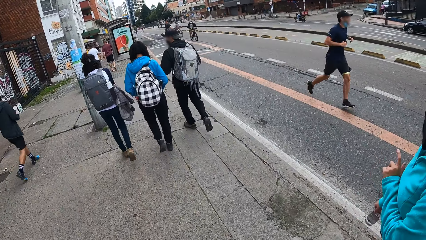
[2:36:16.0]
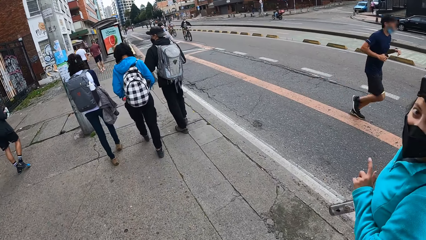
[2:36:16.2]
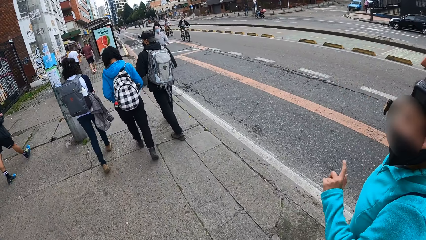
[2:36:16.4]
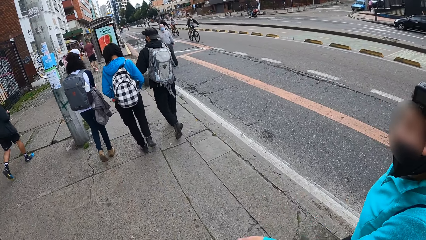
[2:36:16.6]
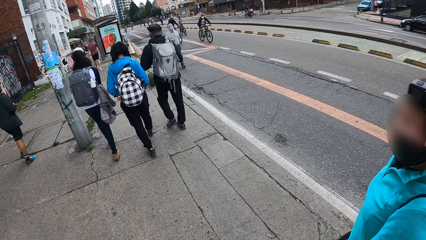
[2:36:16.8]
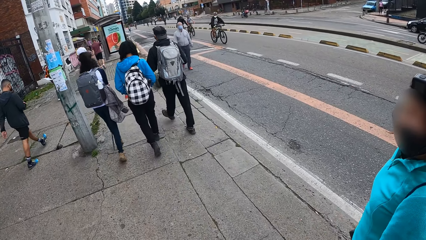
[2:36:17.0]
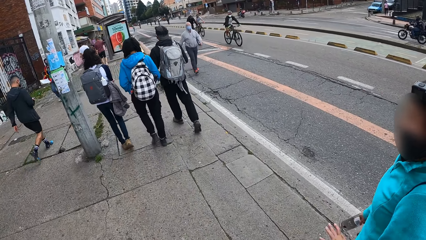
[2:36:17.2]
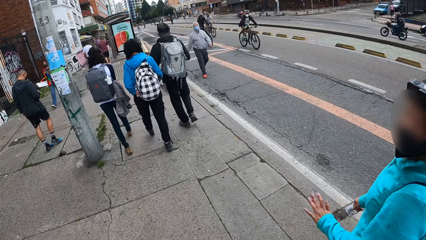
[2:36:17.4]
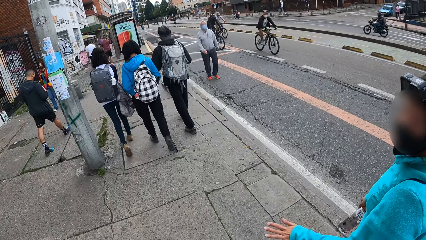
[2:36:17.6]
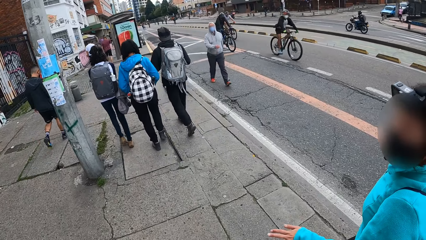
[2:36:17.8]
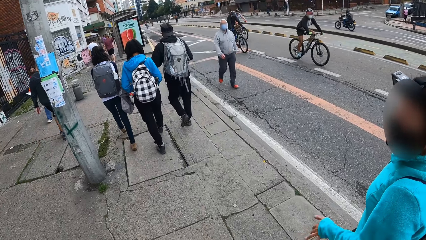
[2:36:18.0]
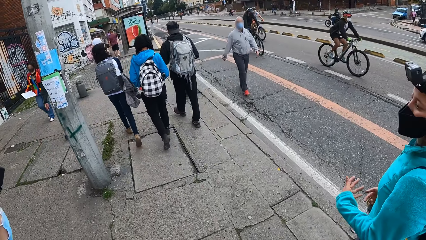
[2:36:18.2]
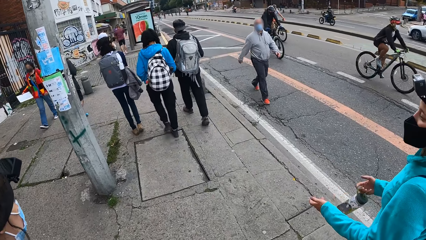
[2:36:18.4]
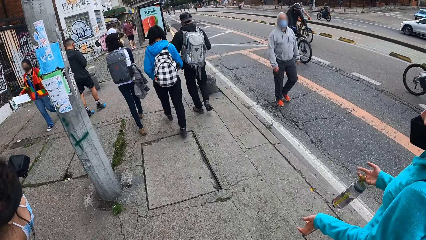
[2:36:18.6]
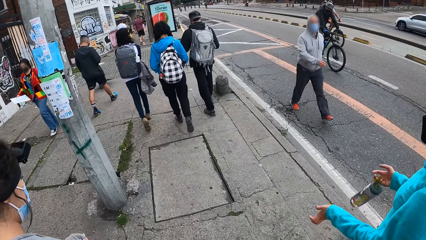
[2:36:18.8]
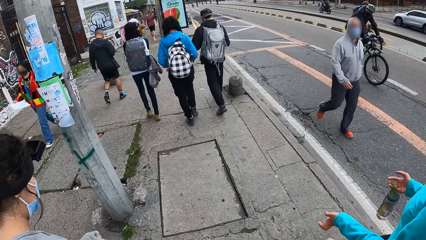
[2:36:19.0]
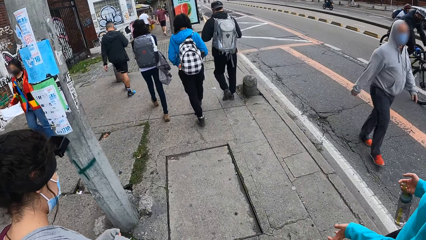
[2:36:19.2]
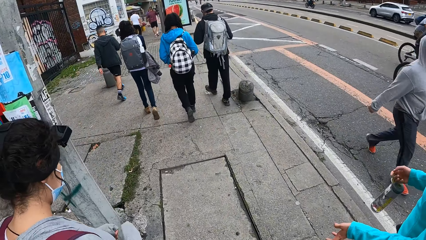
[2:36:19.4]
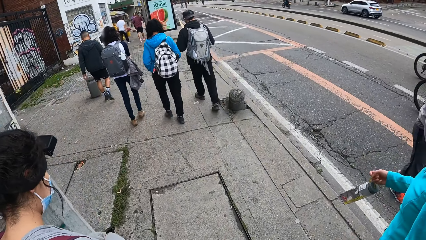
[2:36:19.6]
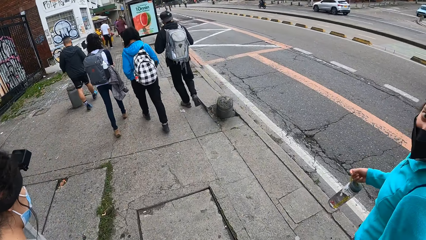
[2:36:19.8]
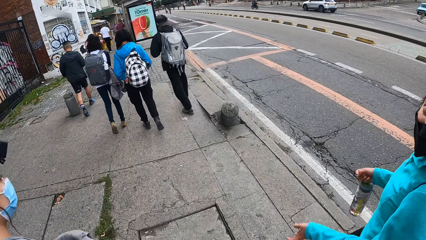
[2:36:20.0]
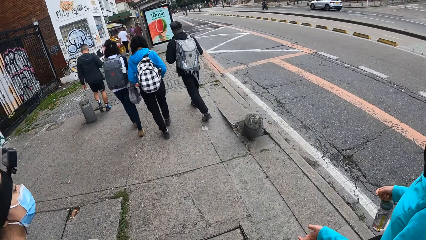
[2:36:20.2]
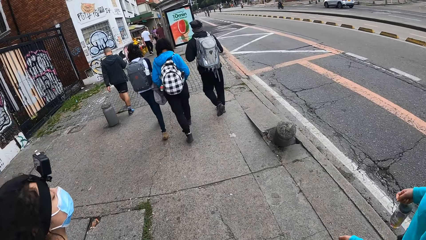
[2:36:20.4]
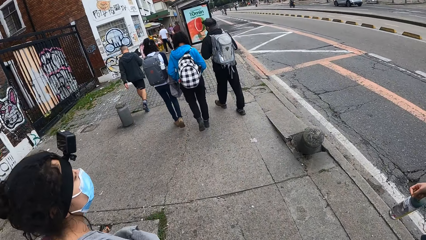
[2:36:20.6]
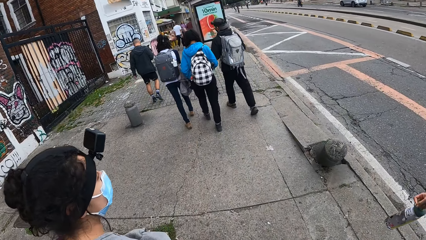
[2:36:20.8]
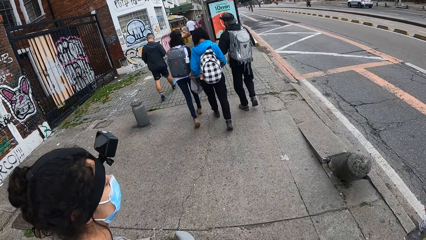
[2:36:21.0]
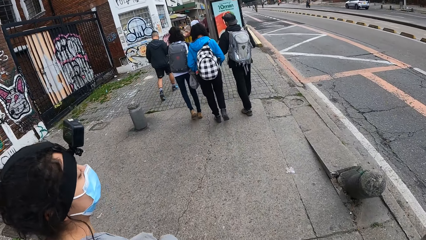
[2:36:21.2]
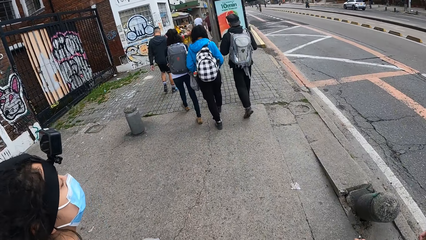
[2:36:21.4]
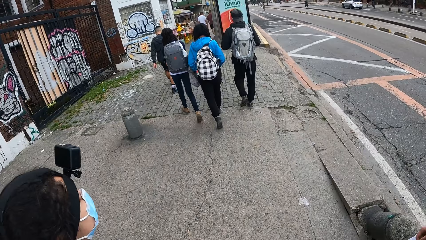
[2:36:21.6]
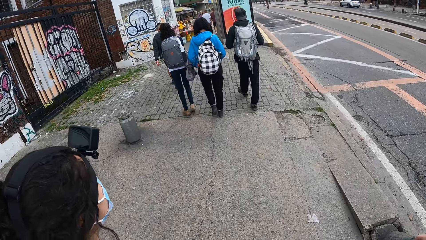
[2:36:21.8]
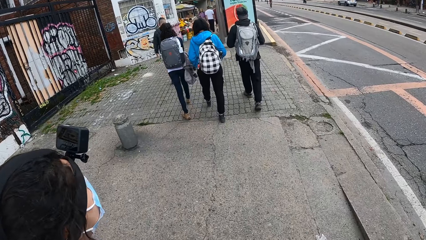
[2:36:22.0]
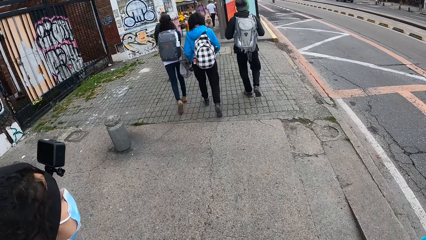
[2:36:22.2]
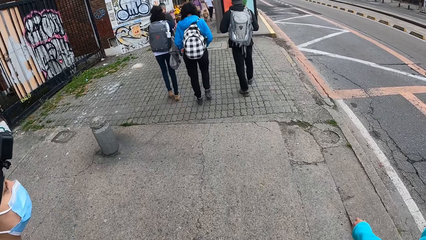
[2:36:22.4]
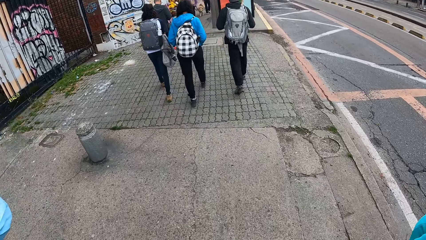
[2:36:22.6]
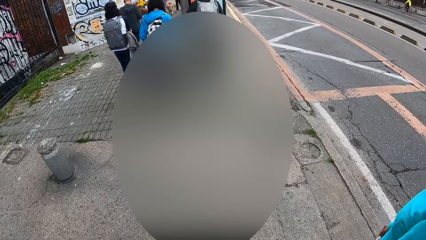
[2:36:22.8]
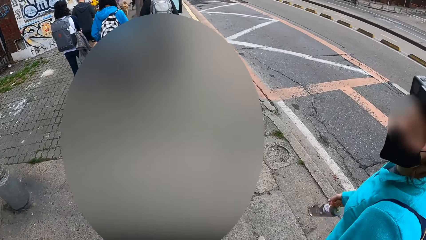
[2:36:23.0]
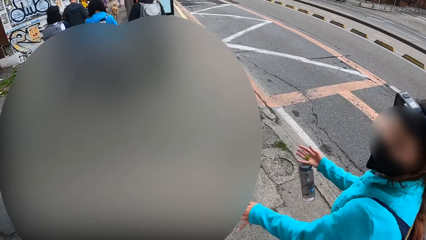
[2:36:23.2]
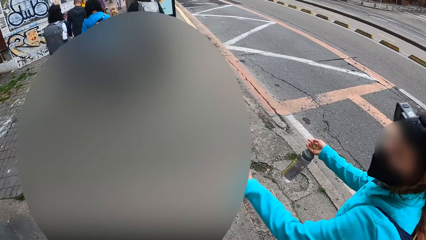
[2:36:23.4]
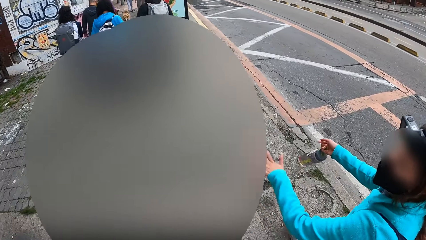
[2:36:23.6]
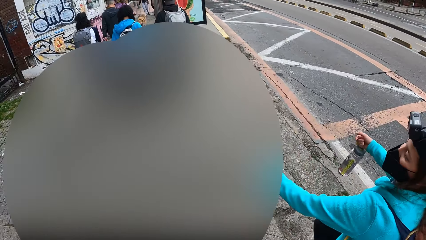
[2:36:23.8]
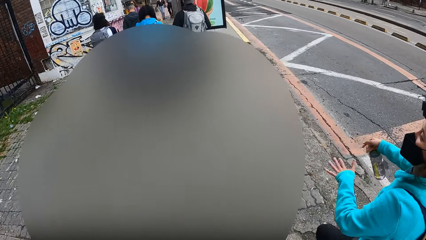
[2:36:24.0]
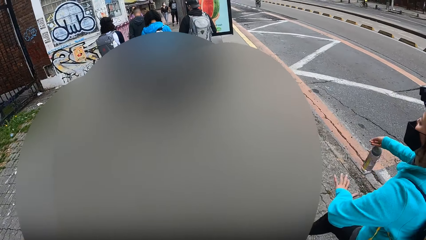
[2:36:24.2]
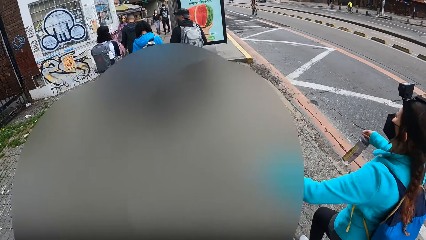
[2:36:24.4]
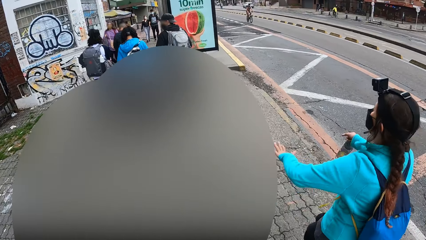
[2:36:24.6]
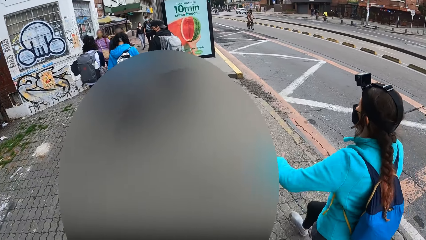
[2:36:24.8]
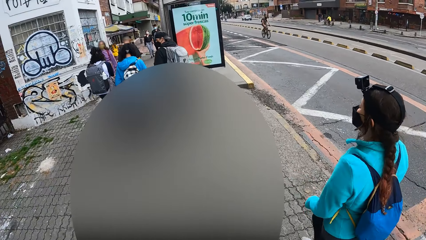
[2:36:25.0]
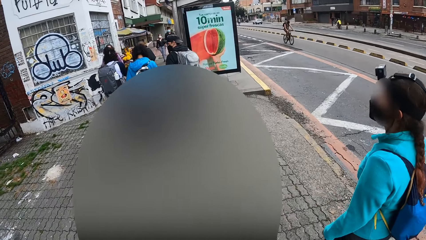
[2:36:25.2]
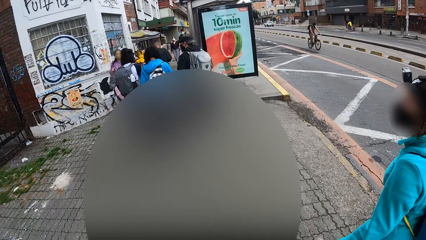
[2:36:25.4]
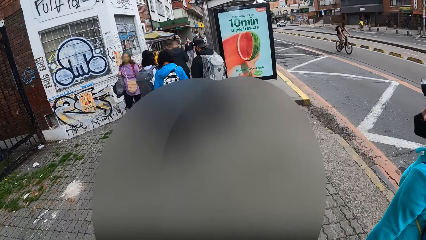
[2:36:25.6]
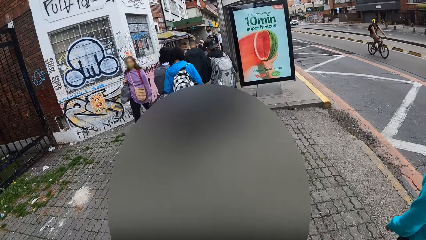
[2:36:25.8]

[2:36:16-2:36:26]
The camera wearer interacts with the woman.

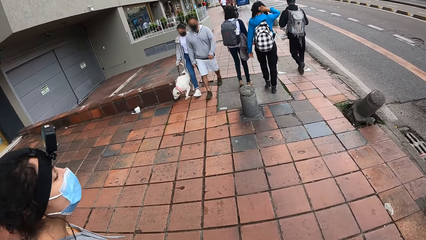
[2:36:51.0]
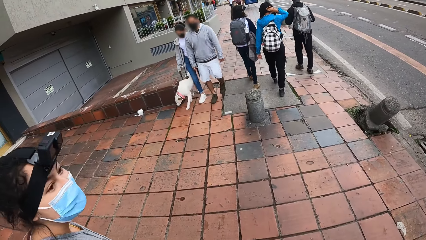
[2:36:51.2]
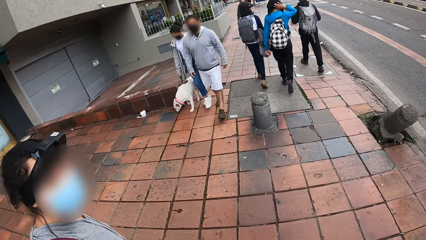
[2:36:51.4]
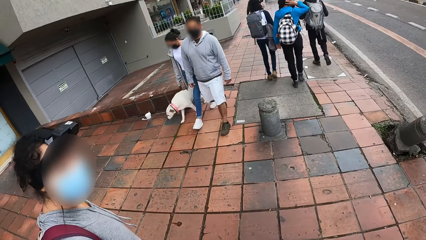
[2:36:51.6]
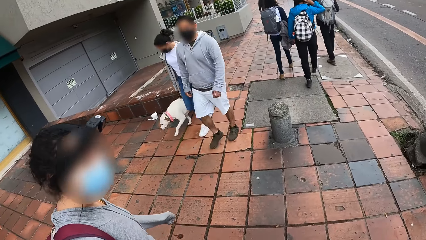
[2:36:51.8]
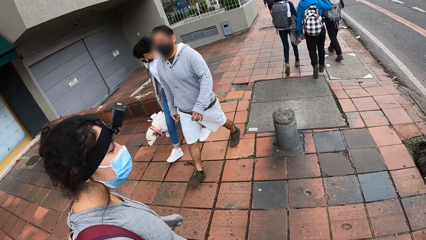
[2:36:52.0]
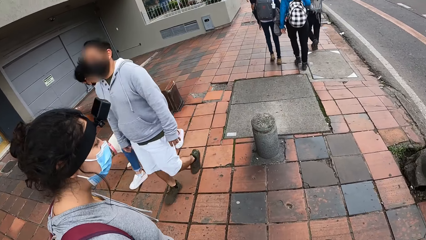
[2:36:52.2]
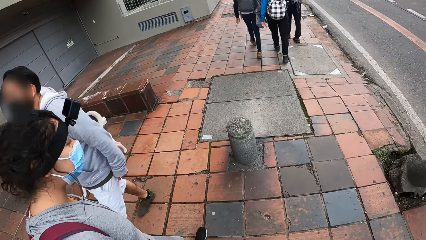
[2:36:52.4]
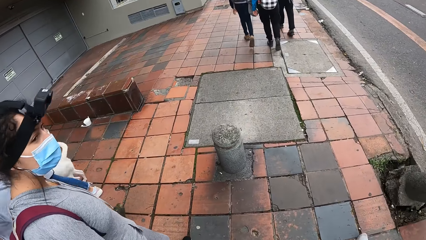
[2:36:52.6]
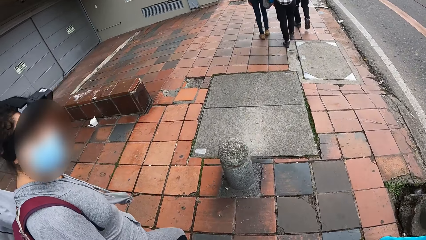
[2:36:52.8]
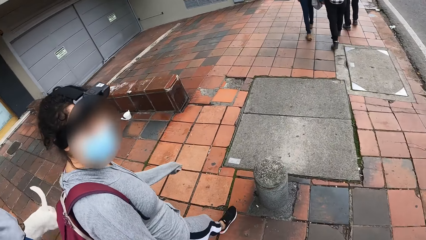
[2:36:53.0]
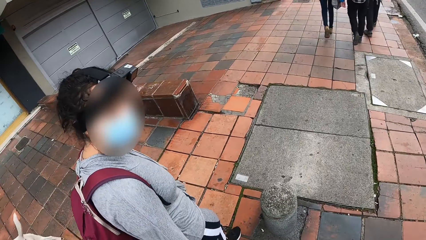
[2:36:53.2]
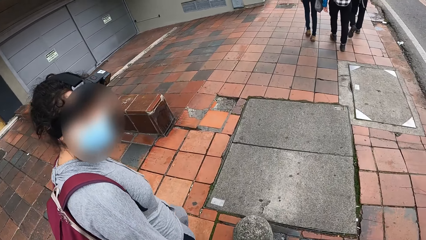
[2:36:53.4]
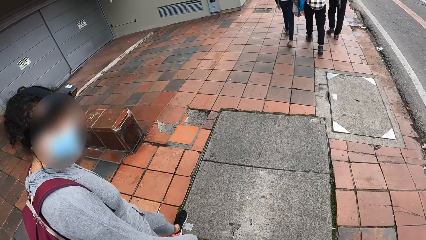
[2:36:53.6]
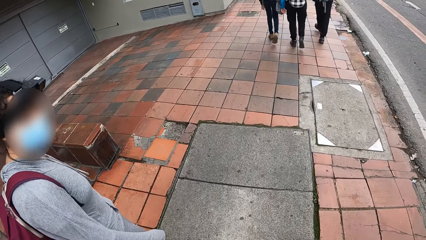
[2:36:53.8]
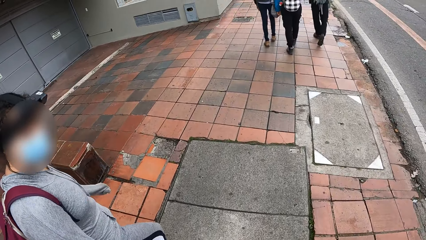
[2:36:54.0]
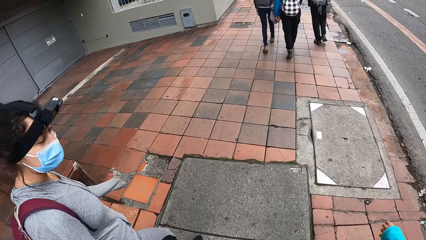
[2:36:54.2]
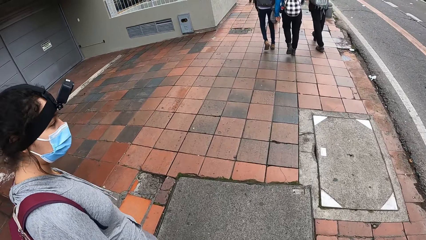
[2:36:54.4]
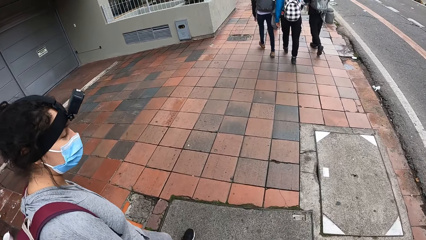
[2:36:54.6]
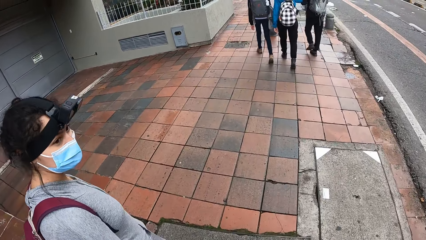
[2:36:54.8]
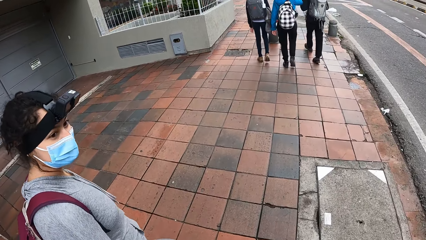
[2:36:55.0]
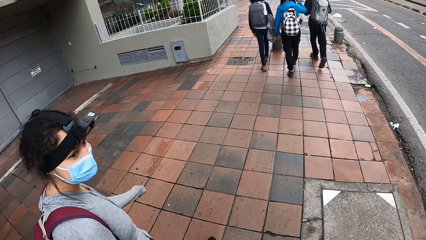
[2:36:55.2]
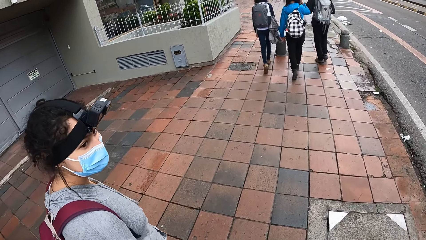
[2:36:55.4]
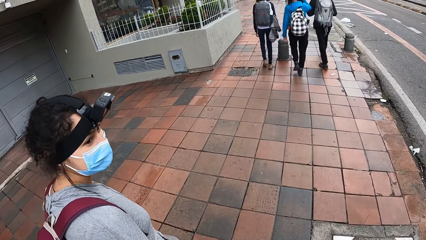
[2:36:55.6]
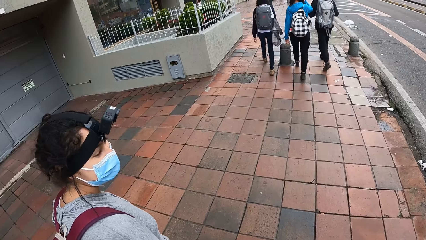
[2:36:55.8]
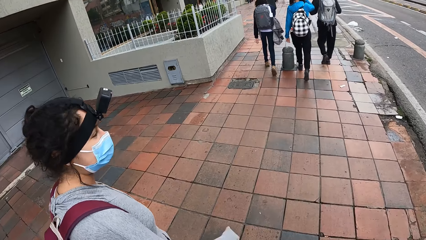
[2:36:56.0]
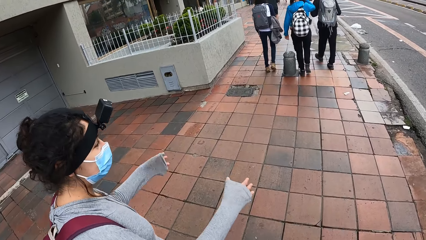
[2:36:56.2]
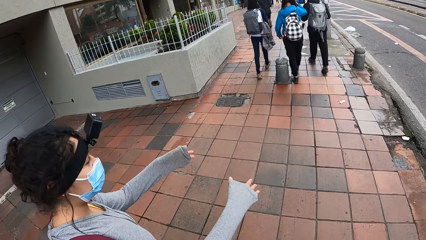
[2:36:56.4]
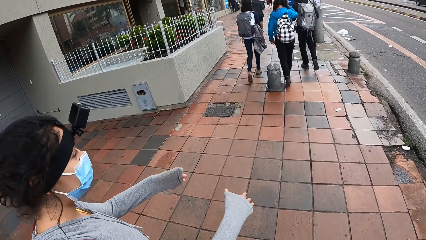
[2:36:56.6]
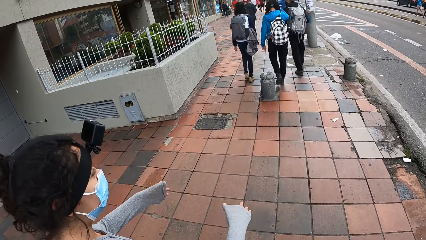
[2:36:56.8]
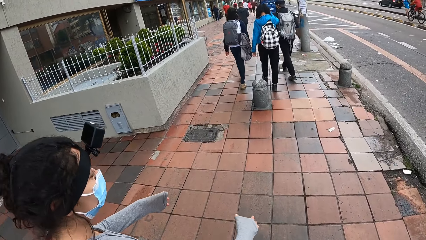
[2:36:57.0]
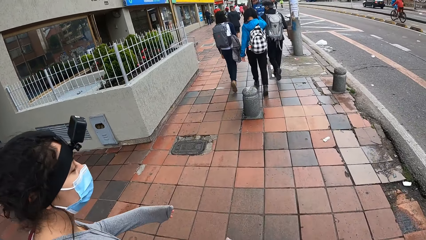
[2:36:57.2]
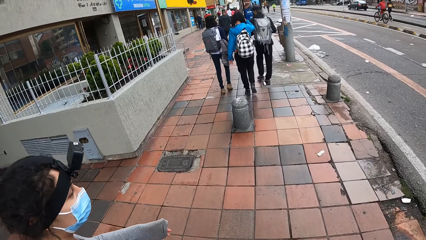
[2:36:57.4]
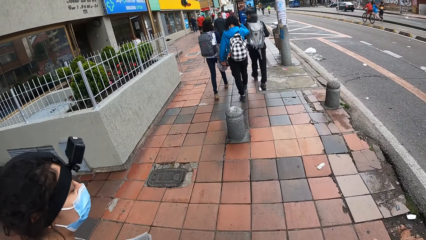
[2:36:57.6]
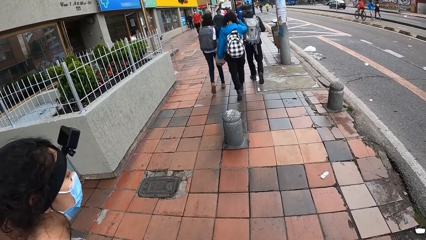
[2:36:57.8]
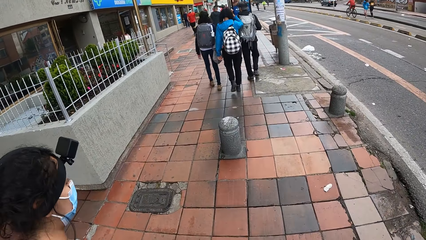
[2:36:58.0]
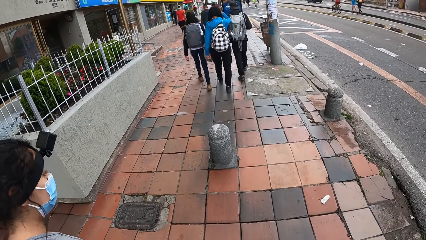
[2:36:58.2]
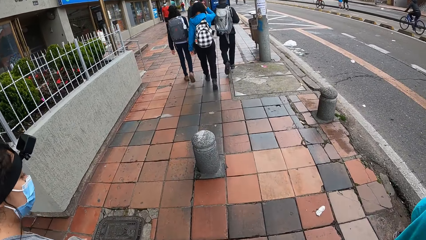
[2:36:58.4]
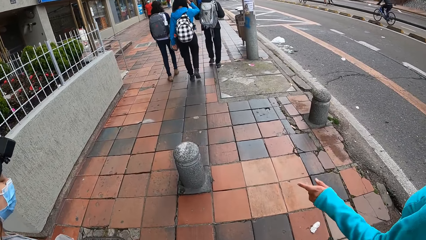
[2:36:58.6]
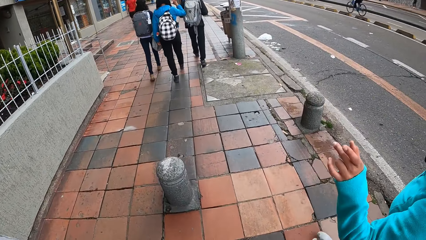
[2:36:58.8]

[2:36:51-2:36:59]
A woman interacts with the camera wearer.
